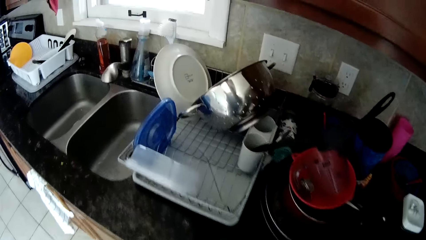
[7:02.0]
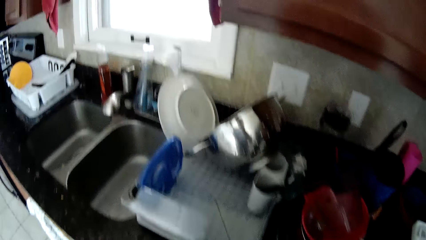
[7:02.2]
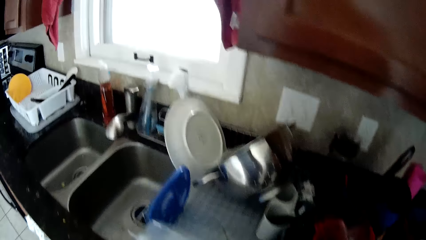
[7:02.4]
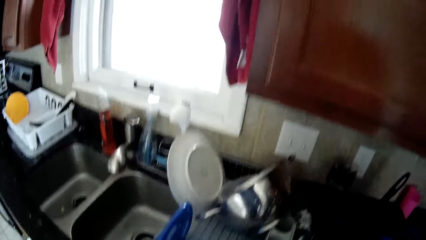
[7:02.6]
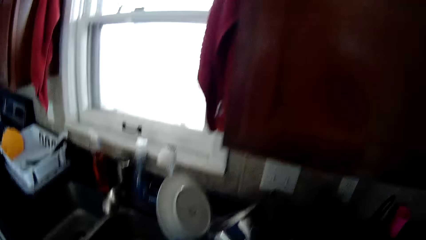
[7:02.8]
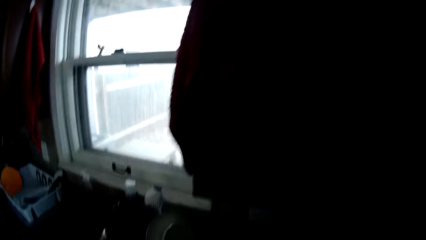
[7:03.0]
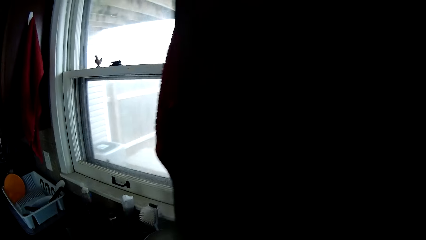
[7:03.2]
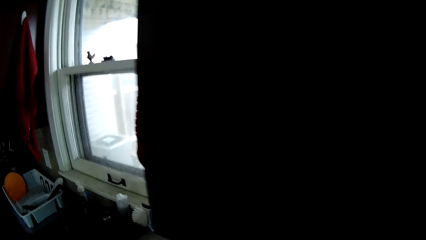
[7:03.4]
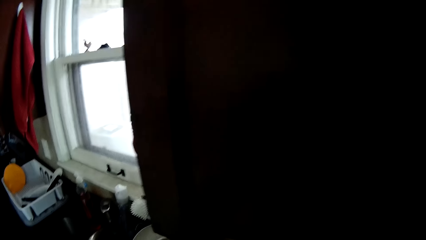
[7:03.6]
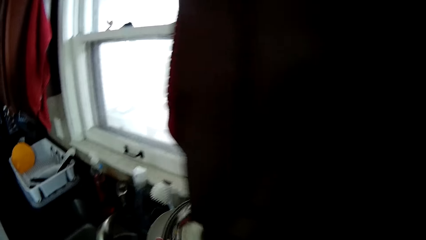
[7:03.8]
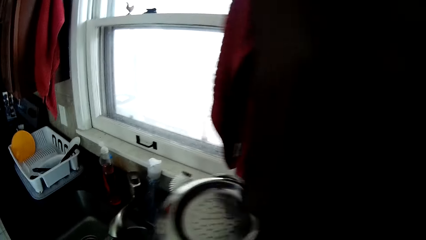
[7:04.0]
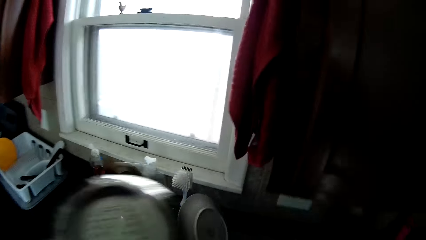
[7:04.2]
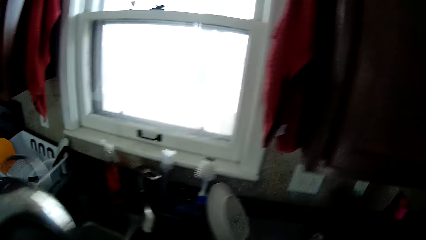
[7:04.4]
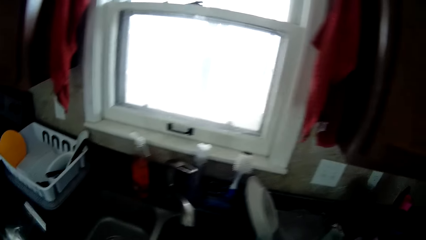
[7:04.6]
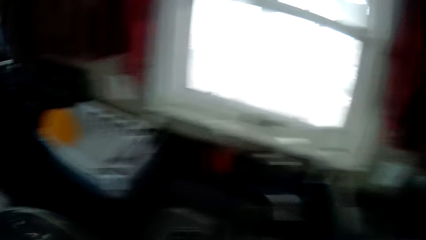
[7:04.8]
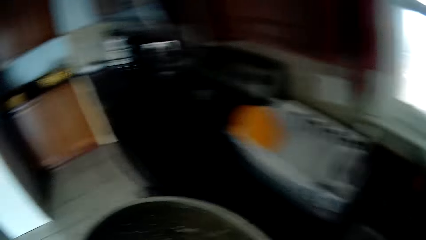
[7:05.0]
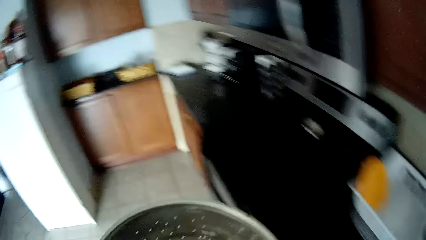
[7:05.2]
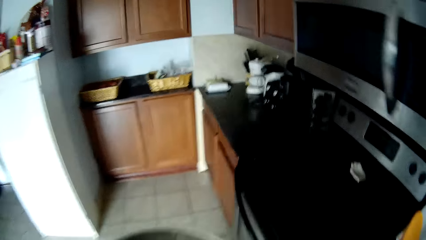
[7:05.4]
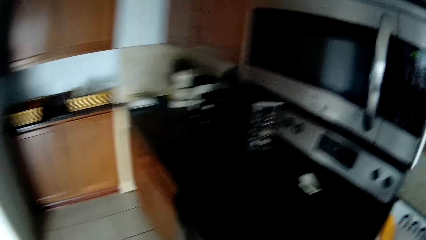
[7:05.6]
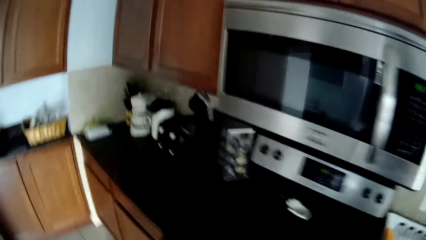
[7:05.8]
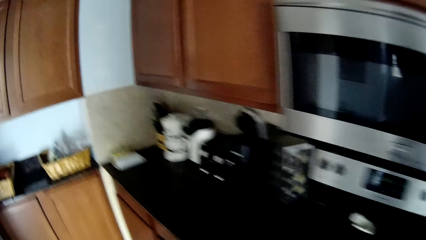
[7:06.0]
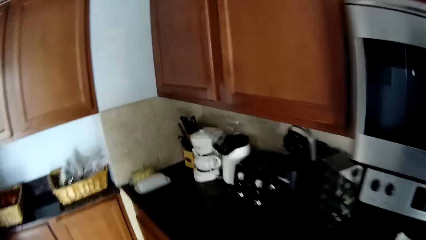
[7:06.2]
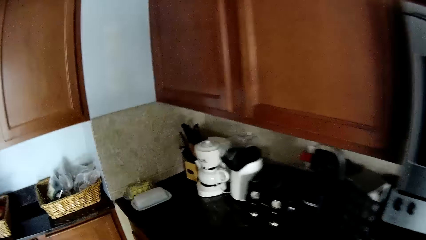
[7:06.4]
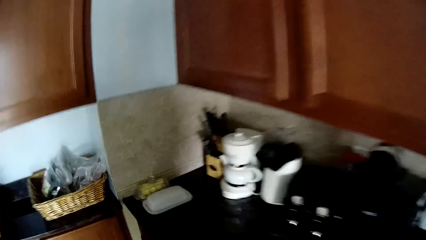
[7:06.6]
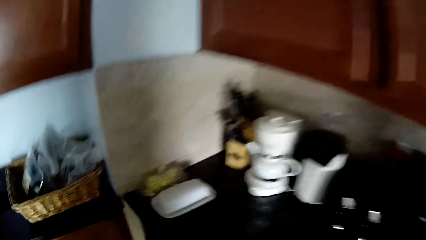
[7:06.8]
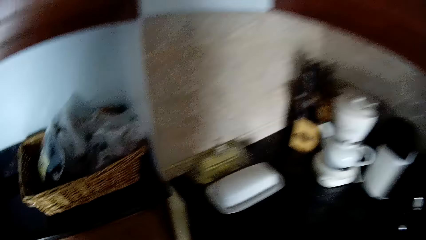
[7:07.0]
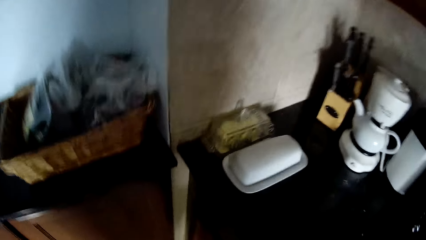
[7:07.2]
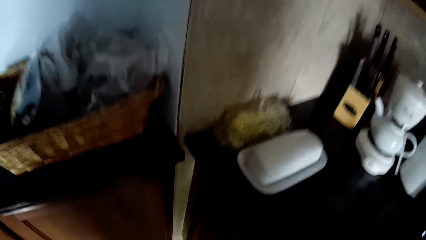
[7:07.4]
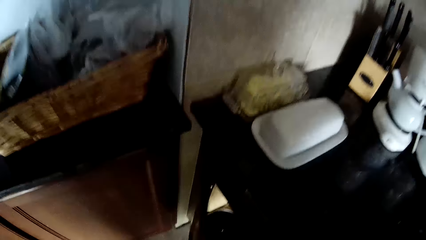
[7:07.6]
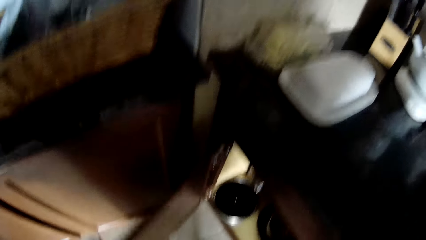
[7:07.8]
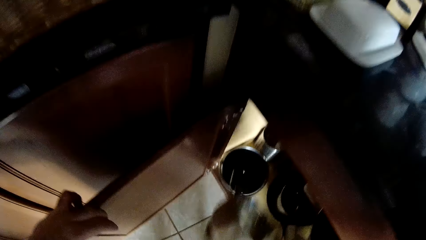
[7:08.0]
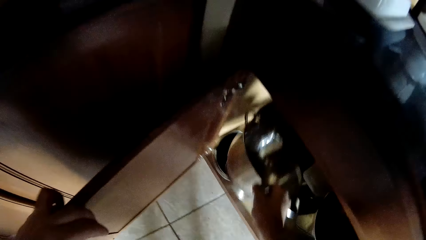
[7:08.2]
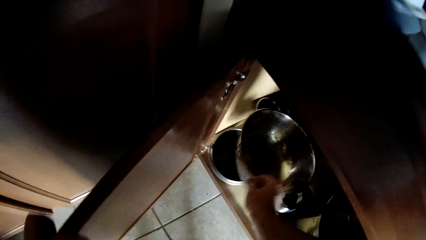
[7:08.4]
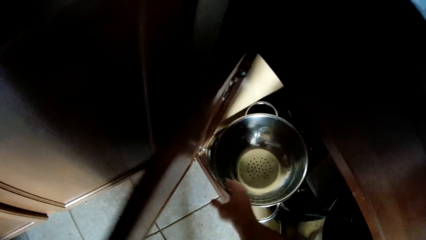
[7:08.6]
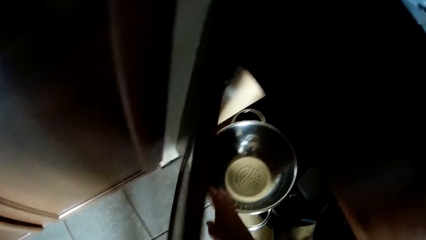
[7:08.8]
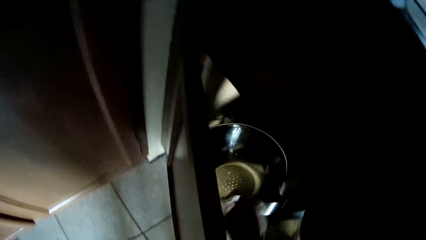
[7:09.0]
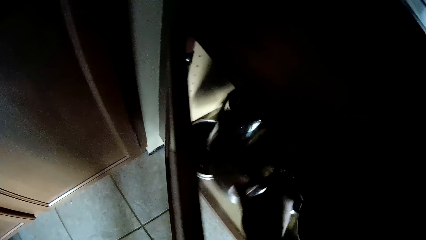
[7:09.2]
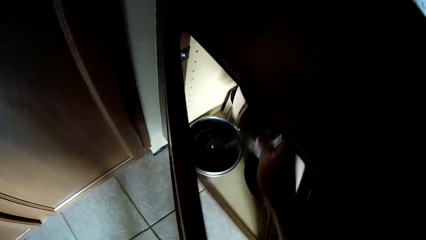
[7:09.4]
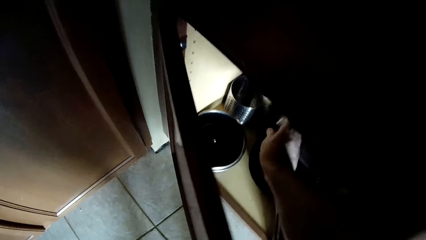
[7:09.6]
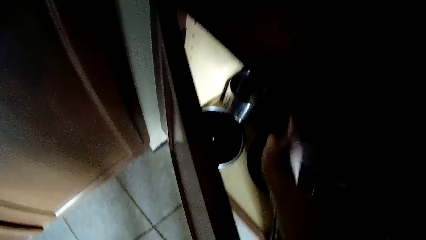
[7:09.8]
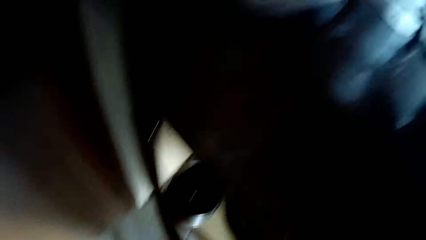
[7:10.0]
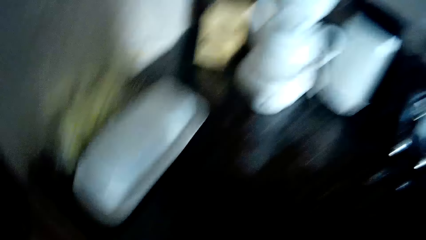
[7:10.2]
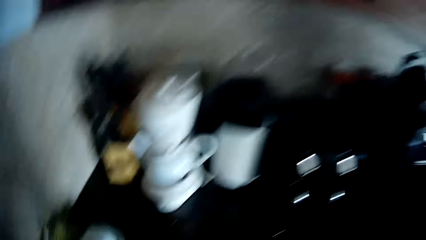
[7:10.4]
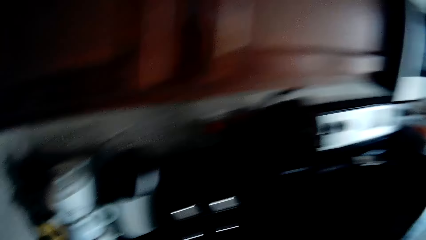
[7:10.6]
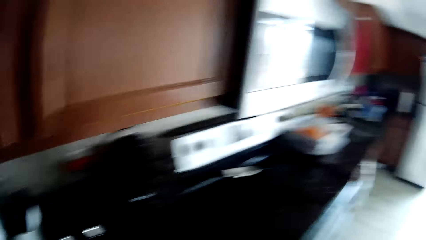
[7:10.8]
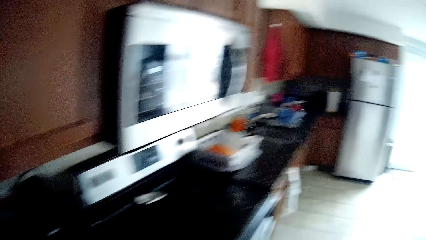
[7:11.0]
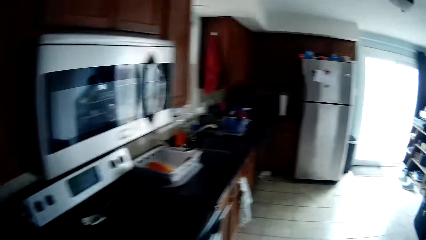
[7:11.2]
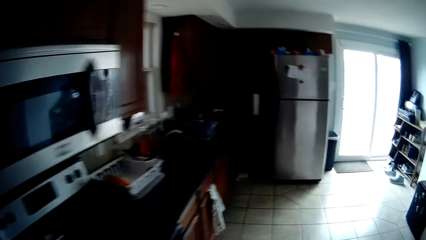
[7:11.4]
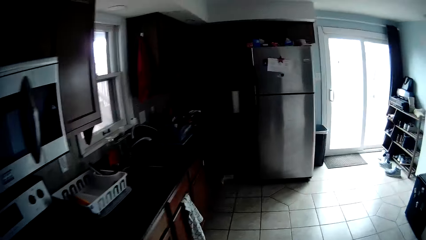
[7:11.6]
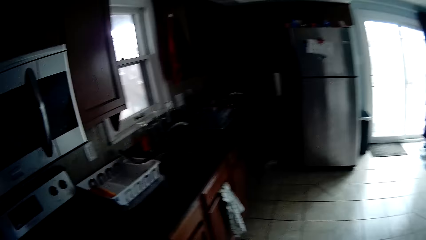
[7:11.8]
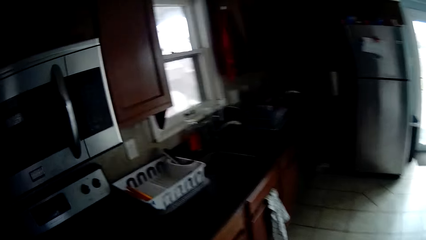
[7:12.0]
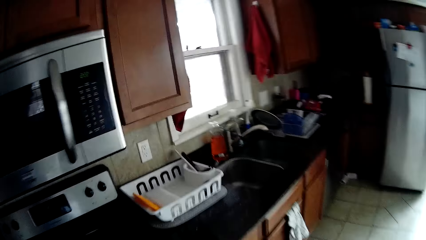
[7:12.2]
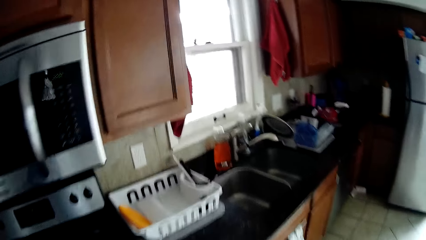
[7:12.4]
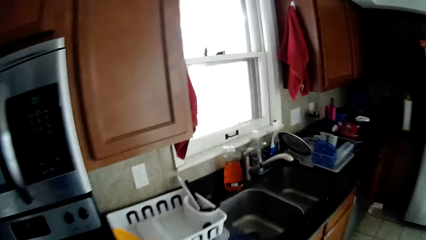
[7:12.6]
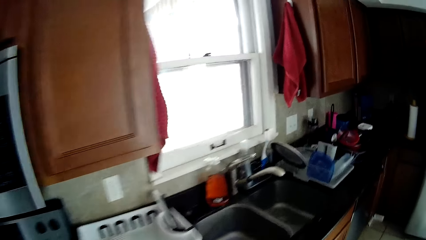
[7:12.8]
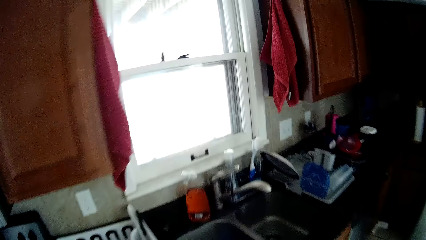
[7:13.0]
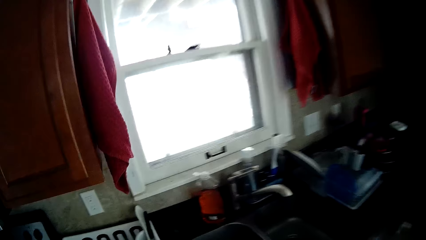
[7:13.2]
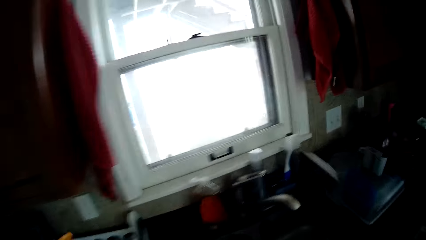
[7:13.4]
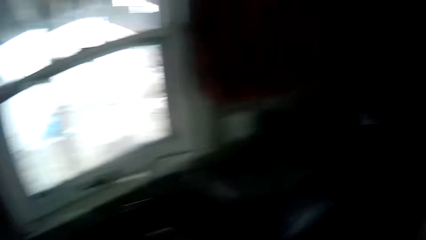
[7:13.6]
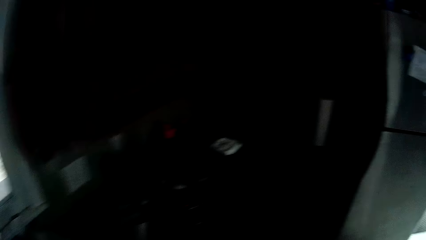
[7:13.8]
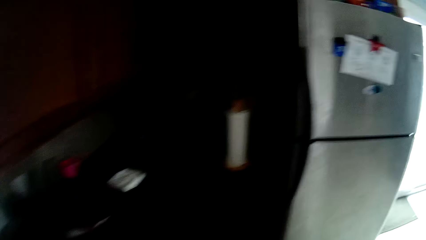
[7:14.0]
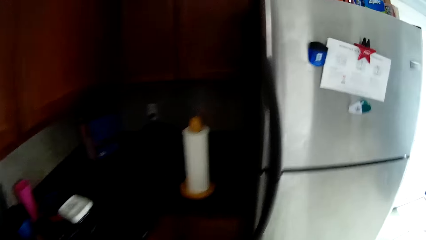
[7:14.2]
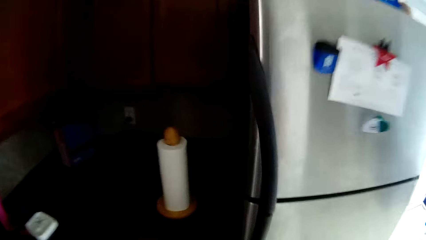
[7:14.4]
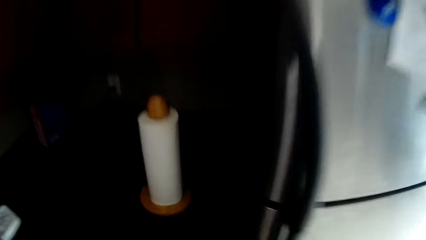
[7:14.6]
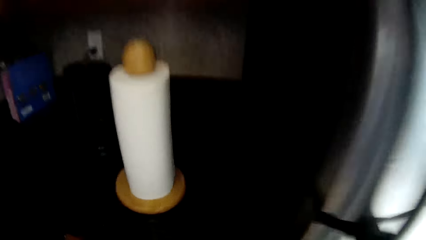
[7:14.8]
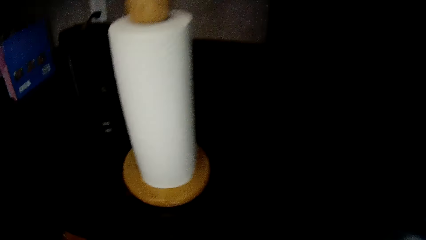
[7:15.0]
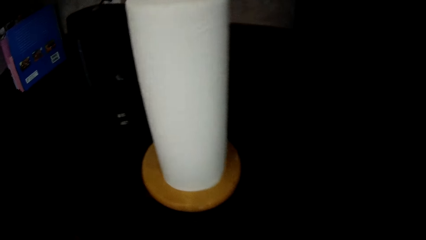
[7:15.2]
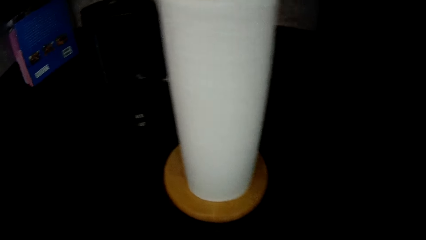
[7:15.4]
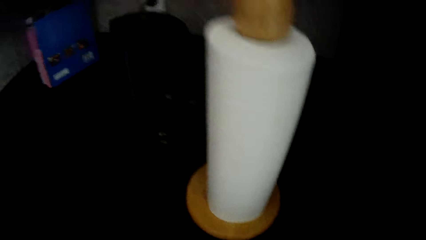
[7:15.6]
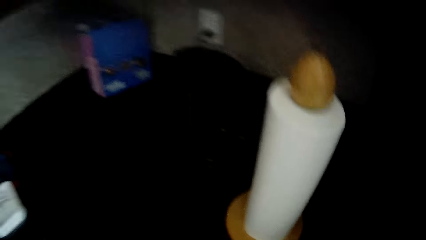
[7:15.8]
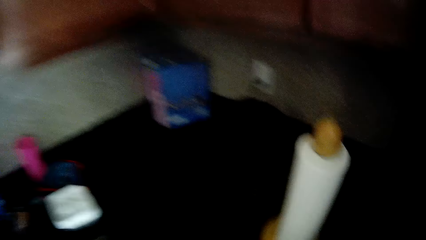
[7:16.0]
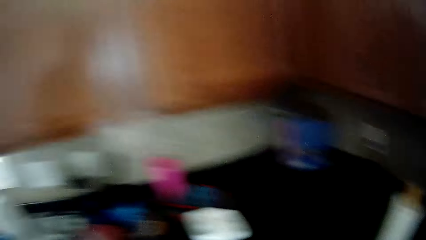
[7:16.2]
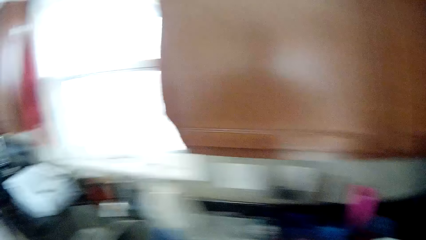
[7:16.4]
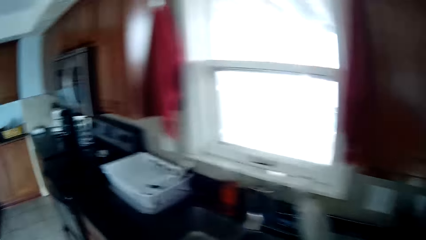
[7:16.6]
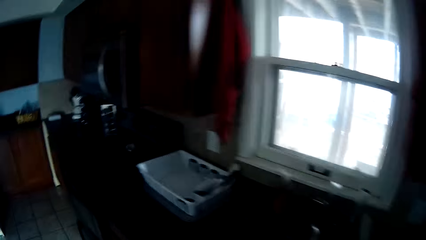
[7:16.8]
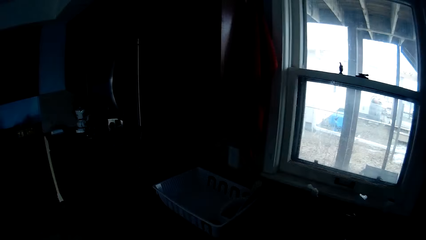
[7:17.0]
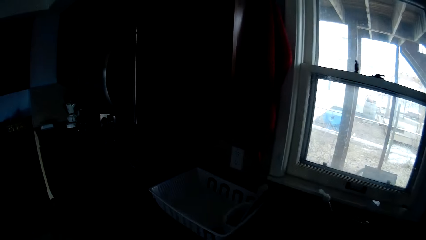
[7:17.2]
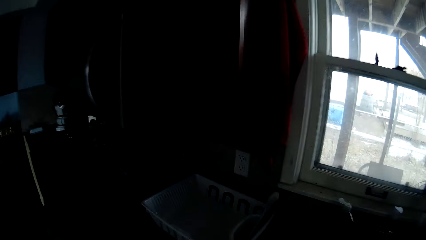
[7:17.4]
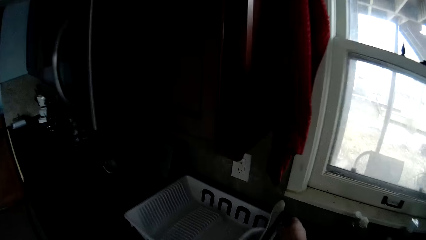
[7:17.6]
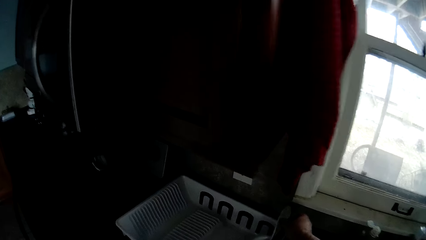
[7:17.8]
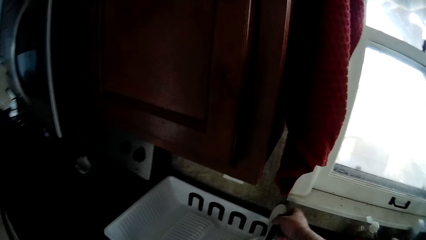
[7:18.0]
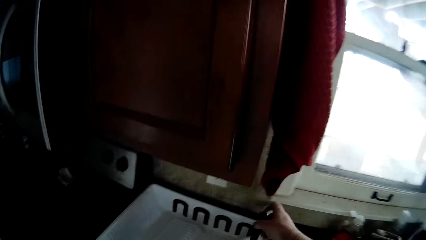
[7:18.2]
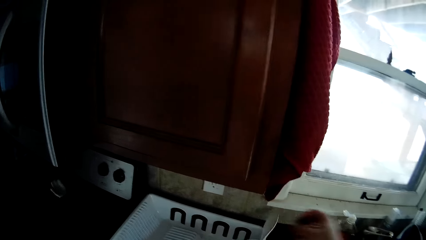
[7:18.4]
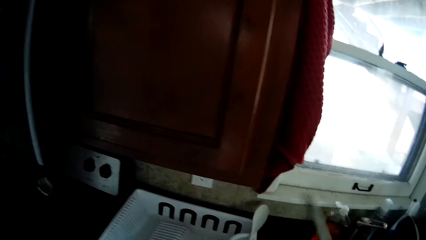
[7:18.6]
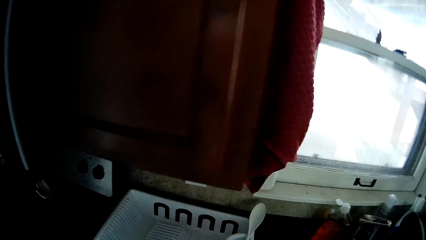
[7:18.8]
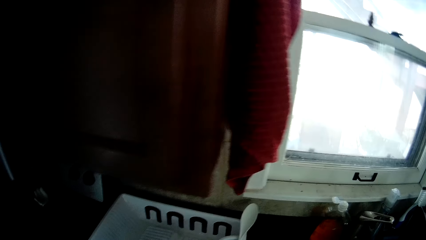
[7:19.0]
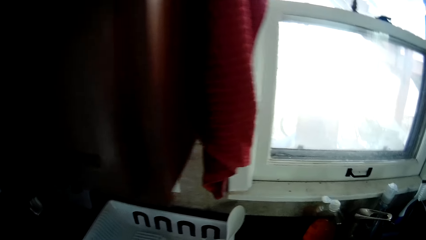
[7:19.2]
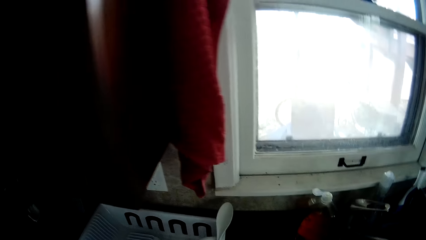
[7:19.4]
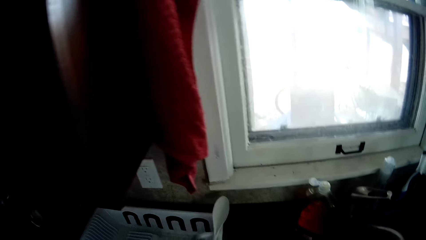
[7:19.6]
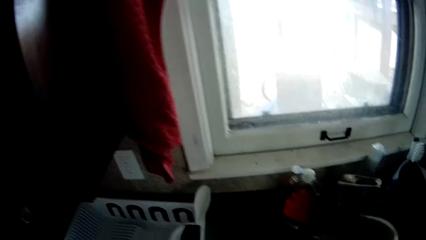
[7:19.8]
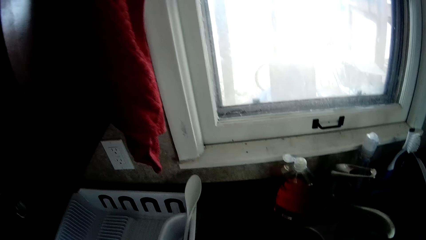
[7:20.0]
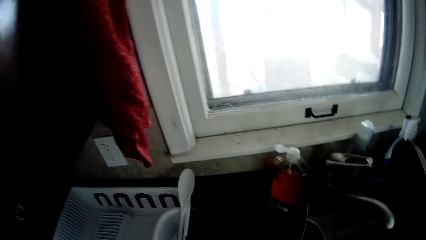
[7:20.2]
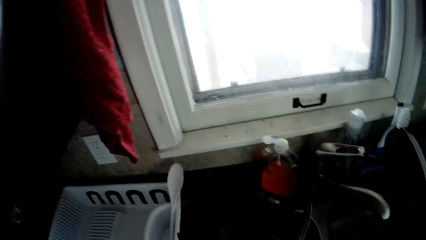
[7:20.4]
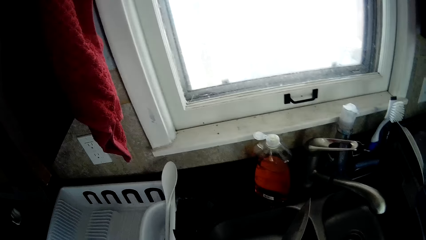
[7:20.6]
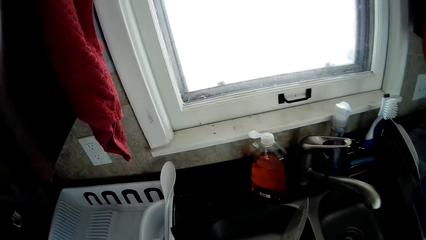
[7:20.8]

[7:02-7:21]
The camera wearer stares around the house. They pick the bowl from the counter top. They carry a cooking pot. They walk around the house. They open the cabinet. They put the pot in the cabinet. They close the cabinet. They walk around the house. They pick the utensils from the counter top. They put the utensil in the cabinet. They pick the utensils from the utensils rack. They stare around the house.
